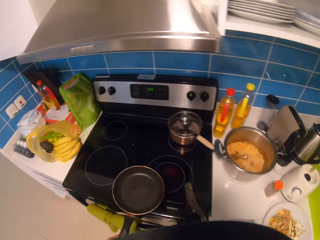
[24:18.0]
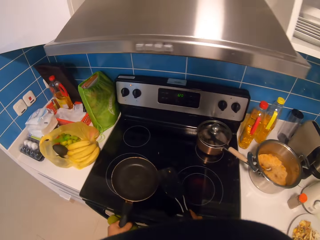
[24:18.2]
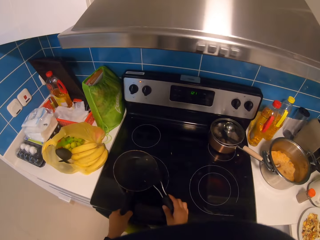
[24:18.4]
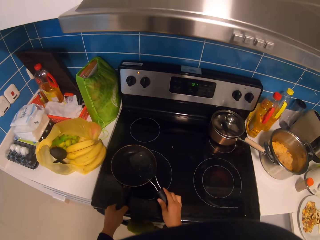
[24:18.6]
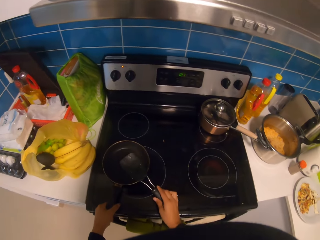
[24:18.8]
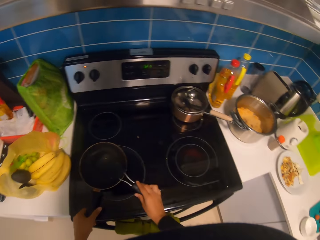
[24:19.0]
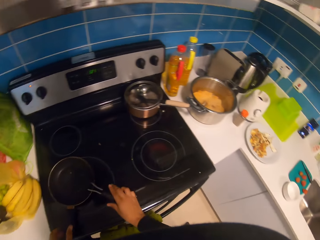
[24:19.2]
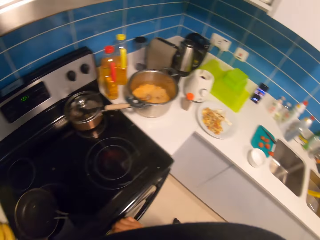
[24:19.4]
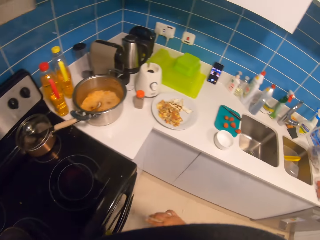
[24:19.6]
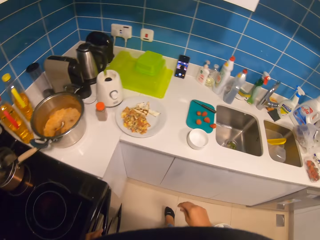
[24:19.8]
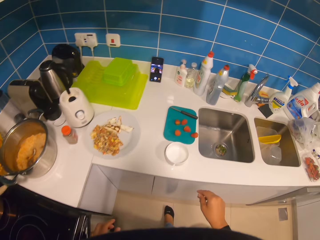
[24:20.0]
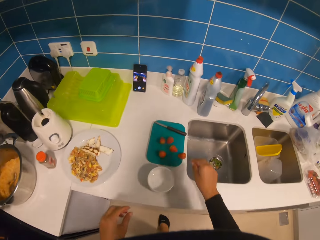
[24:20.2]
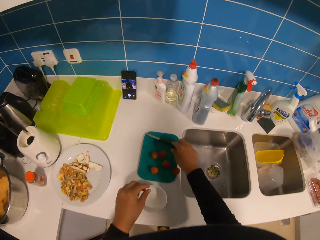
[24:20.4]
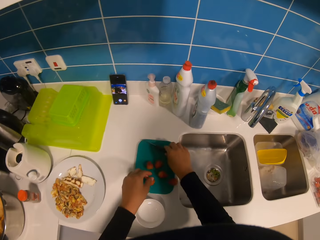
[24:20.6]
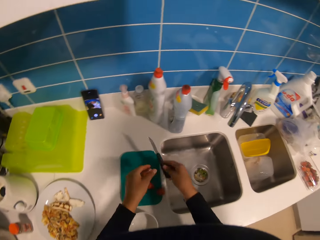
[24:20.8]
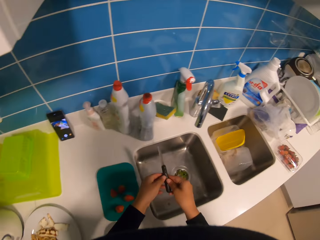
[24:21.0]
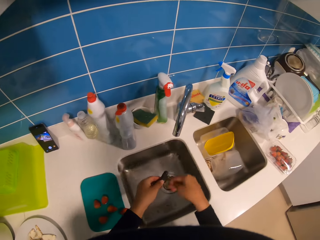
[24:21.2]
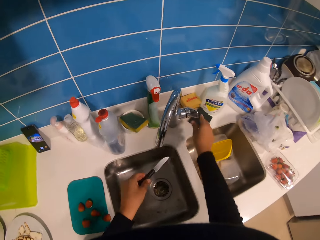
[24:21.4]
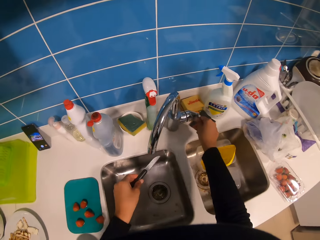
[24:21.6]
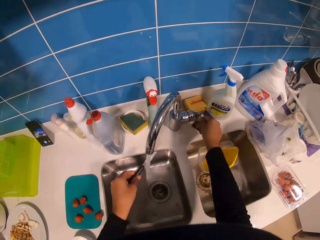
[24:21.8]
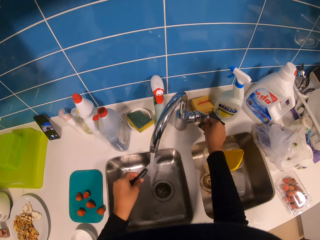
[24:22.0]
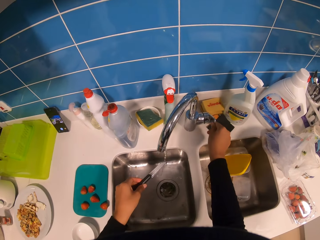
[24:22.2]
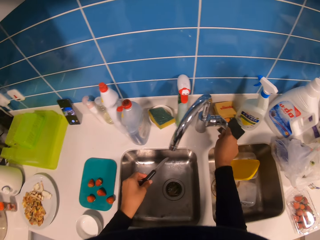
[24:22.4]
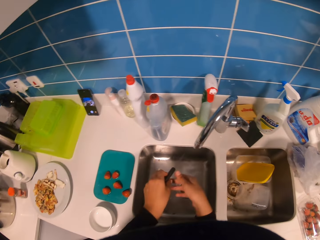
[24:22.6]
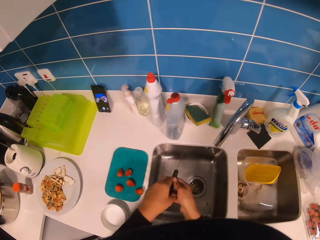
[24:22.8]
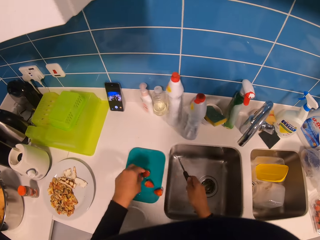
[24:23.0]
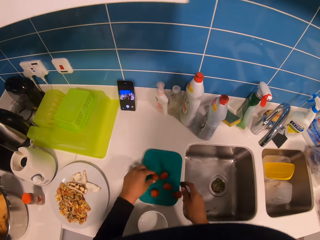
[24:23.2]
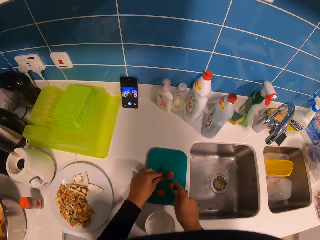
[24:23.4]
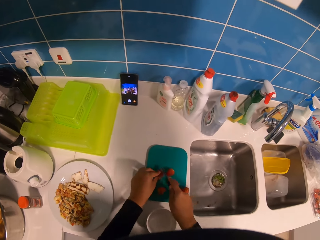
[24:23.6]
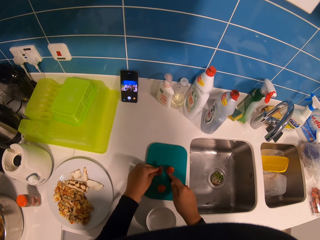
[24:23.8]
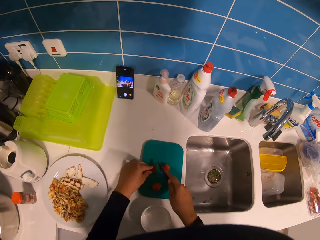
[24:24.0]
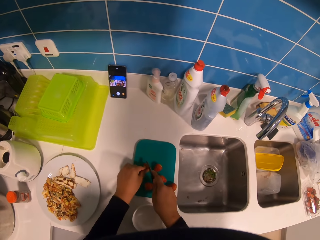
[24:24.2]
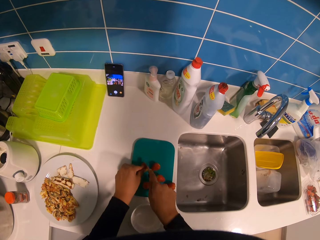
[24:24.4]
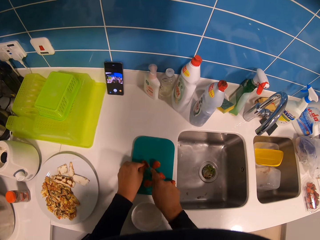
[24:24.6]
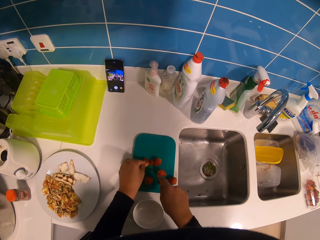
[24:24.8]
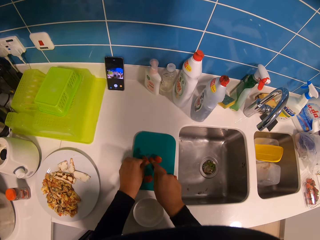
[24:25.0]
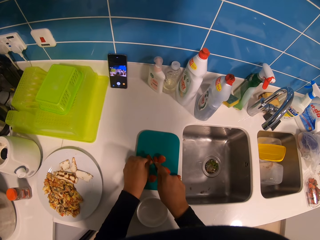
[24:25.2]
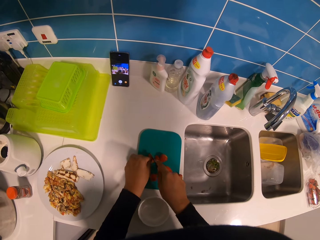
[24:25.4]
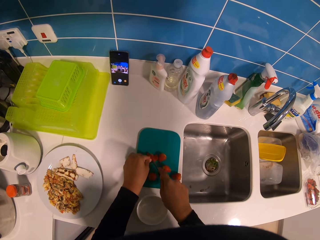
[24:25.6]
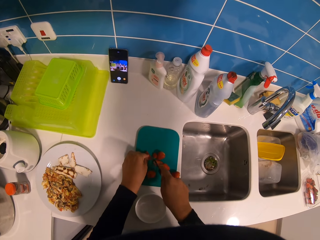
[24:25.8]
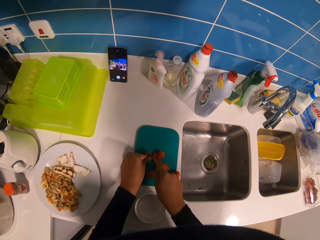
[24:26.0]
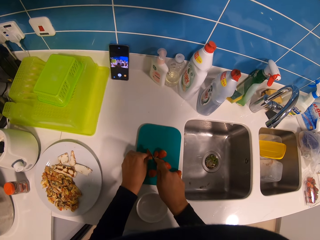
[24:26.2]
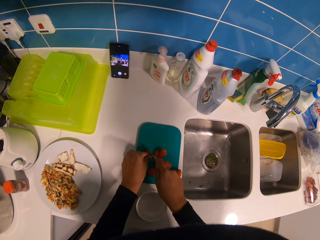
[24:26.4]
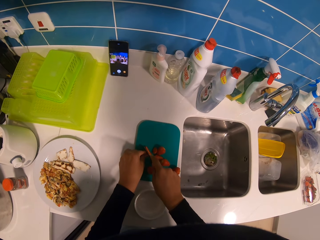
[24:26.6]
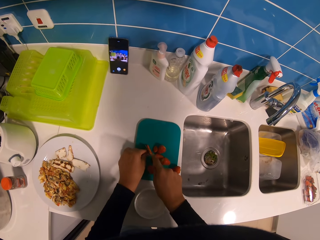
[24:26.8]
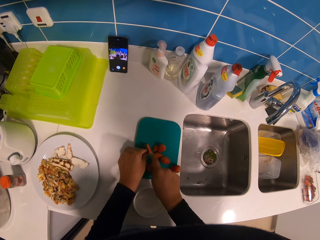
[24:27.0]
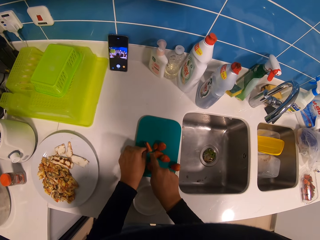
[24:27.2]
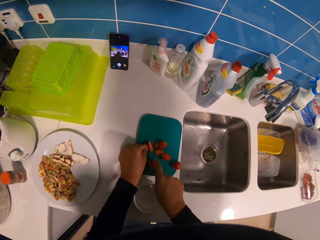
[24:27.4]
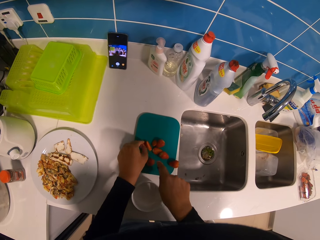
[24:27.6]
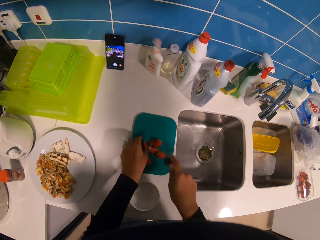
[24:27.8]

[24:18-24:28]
The camera wearer places the cooking pan on the cooker. They place the turner spatula on the cooking pan. They move in the kitchen. They pick up the knife. They turn on the faucet. They rinse the knife in the sink. They turn off the faucet. They hold the strawberry. They cut the strawberry.

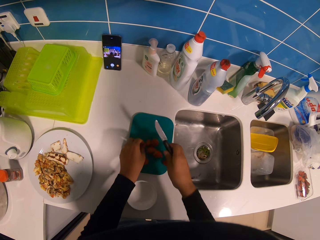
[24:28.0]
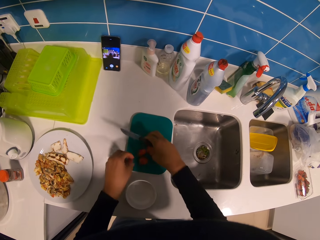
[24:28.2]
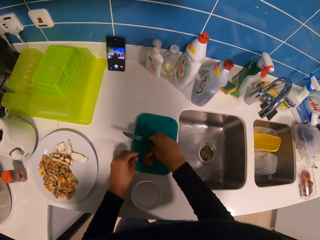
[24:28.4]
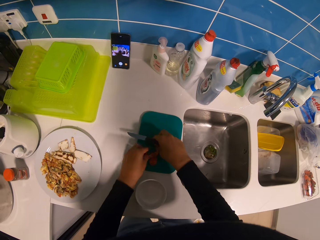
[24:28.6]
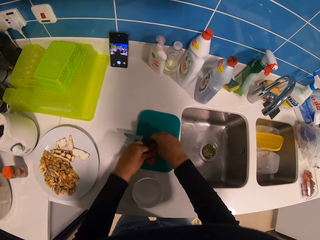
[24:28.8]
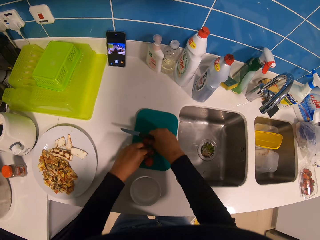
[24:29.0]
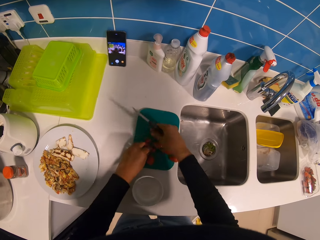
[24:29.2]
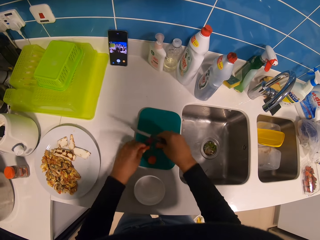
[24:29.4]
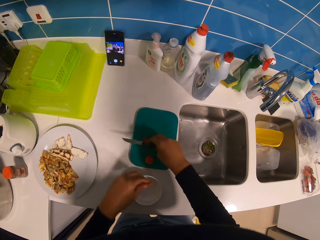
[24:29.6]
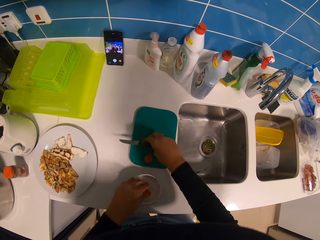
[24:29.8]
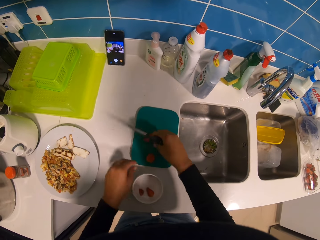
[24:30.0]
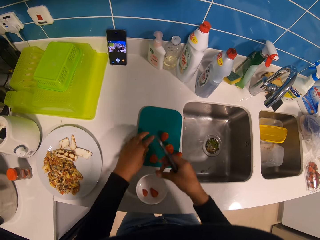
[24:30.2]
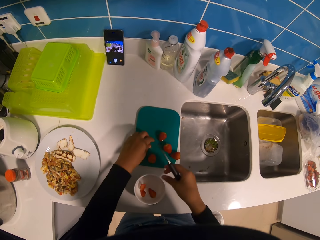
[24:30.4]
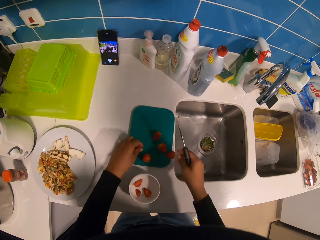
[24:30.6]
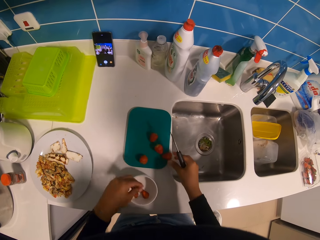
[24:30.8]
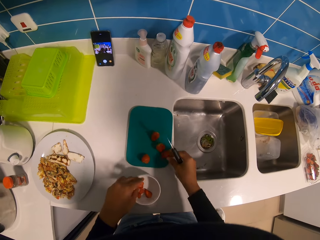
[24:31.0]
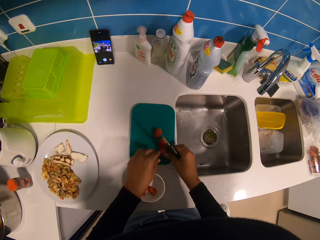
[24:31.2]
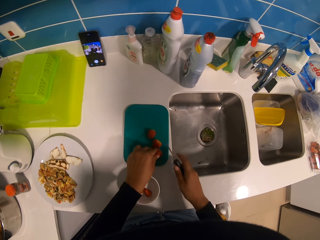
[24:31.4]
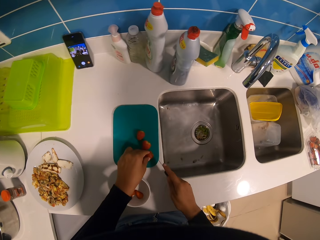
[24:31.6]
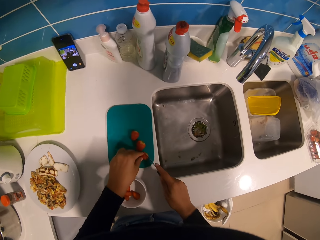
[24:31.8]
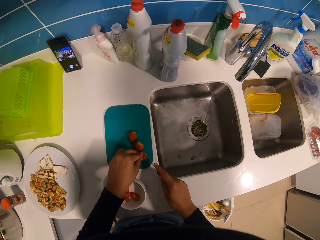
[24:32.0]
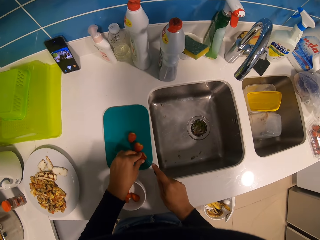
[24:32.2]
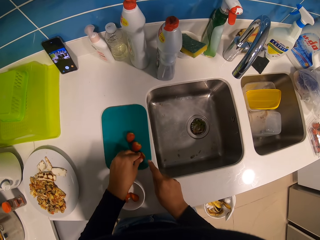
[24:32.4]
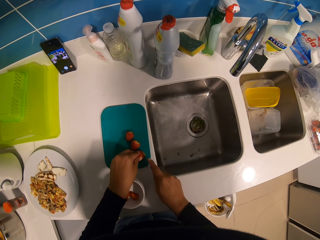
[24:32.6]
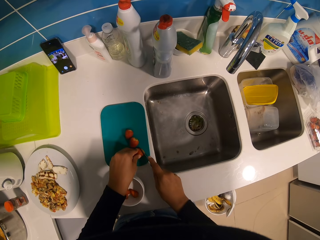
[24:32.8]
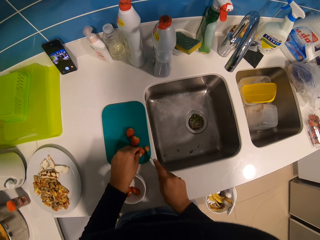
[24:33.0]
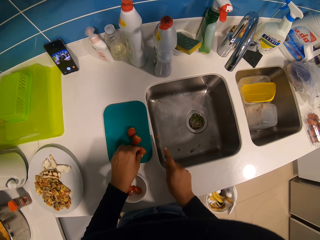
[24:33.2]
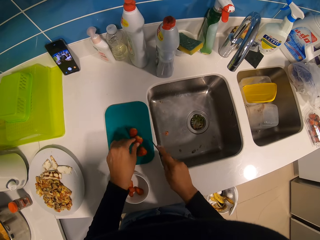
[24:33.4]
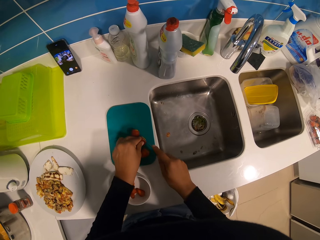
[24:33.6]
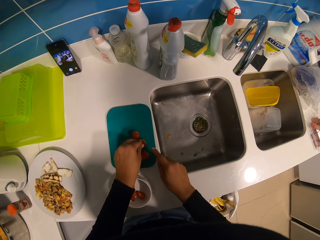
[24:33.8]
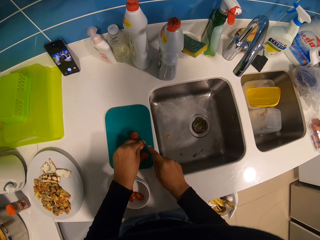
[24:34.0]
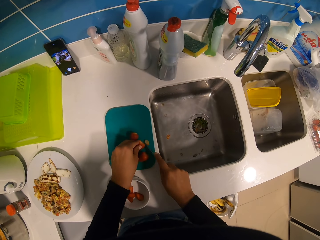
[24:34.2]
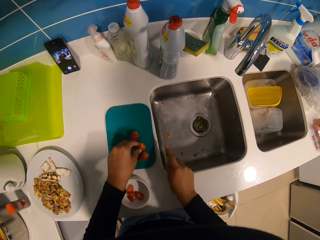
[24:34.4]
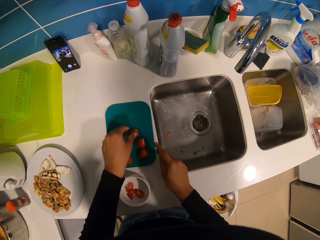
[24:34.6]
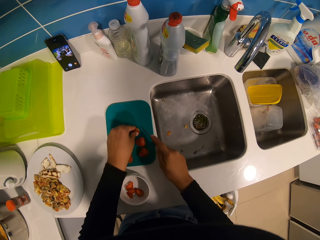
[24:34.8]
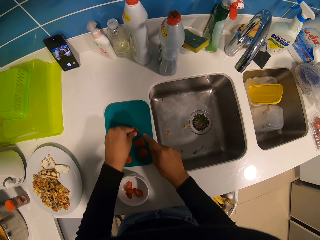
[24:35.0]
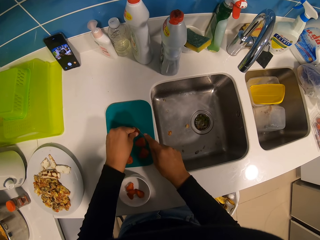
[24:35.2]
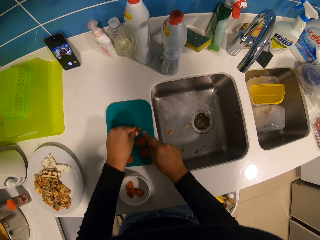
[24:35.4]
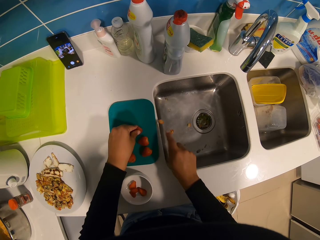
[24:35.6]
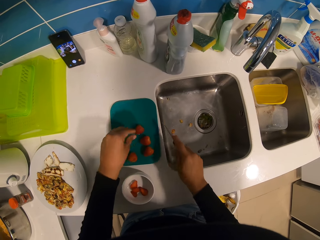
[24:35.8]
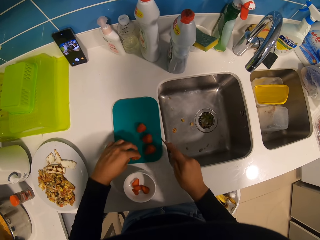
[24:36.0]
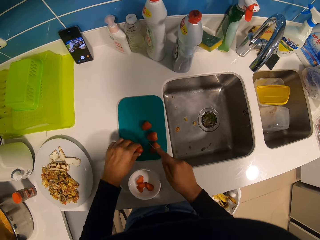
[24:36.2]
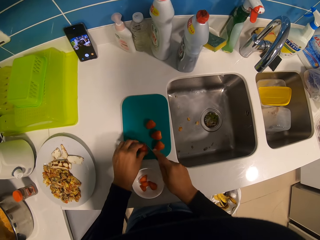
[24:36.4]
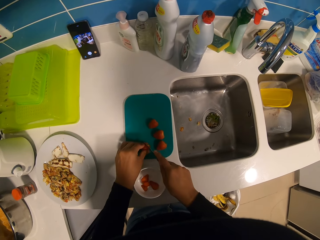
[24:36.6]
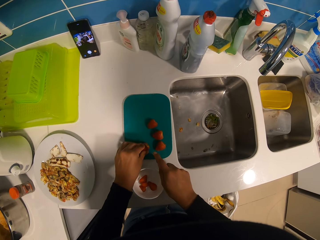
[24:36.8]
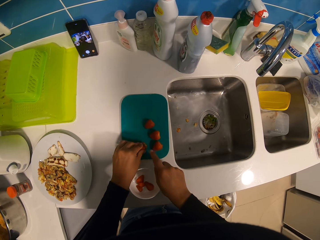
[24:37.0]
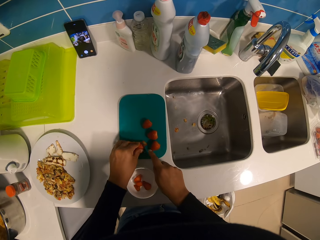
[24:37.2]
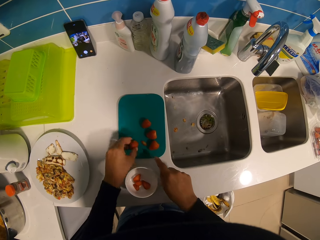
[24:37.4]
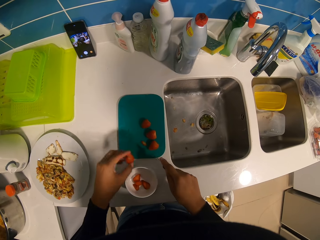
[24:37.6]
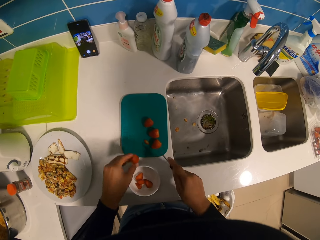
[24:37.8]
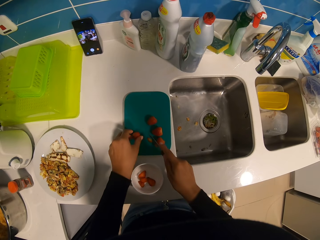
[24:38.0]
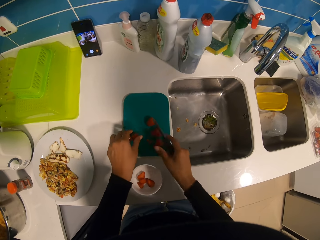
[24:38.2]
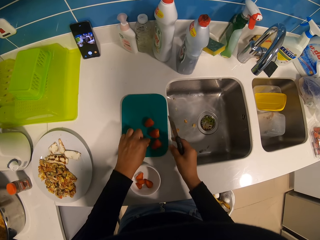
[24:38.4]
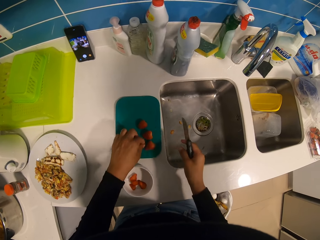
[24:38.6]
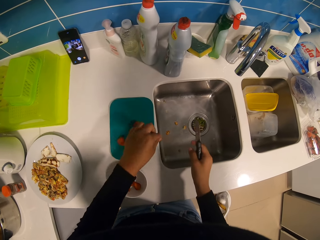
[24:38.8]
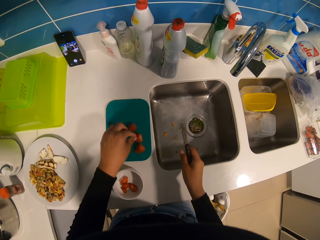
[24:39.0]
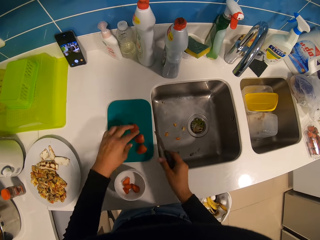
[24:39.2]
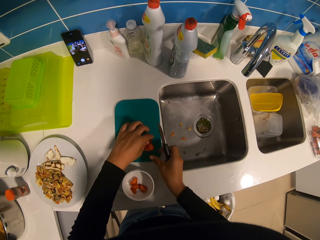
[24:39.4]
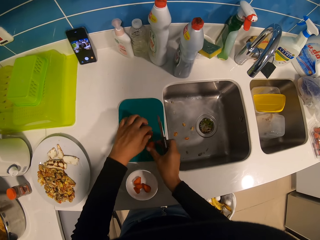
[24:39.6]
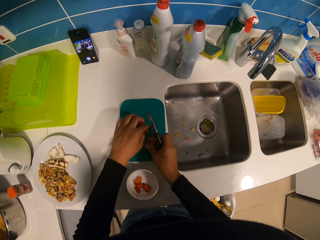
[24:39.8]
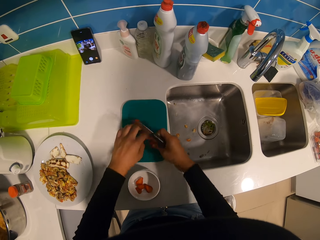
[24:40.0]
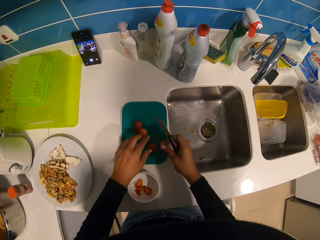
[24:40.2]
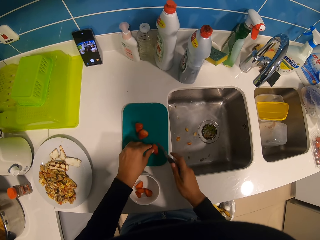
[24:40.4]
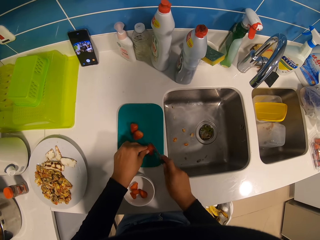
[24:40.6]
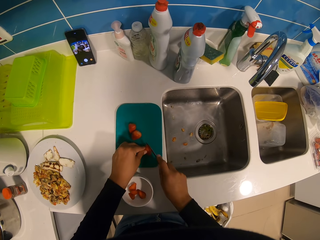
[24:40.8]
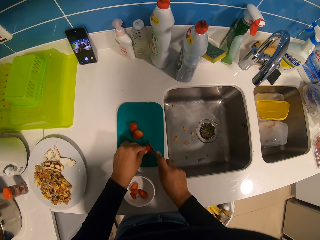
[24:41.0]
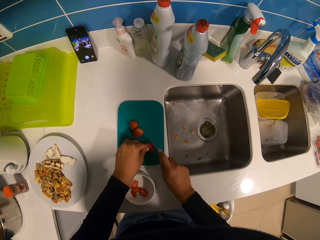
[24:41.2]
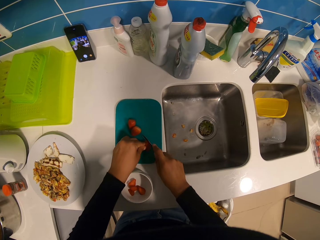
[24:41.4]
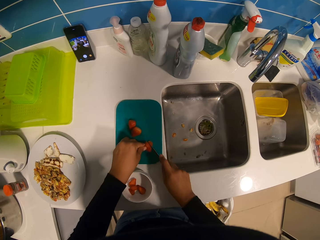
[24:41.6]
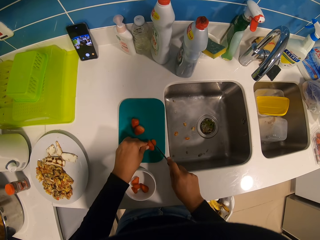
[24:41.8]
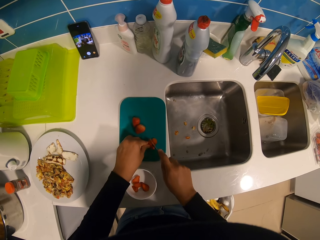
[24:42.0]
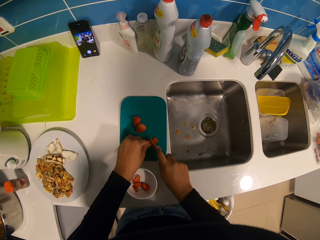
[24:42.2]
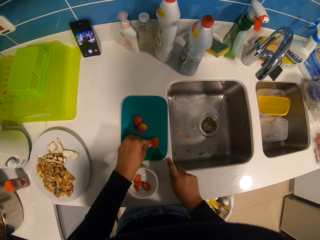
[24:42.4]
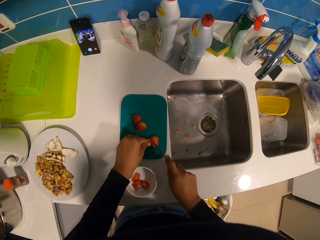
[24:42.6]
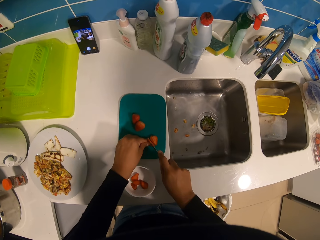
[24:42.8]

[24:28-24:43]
The camera wearer picks up the strawberry. They place the strawberry in the bowl. They pick up the strawberry. They place the strawberry in the bowl. They cut the strawberry. They pick up the calyx. They throw the calyx in the sink. They hold the strawberry on the chopping board. They cut the strawberry.
